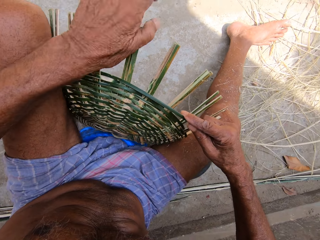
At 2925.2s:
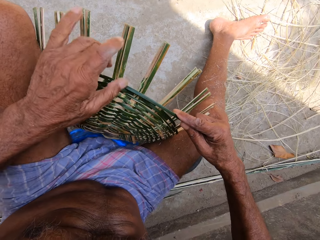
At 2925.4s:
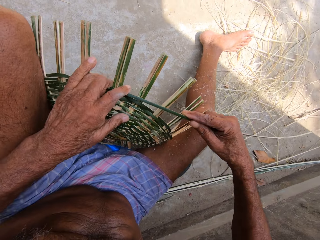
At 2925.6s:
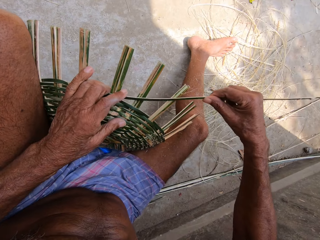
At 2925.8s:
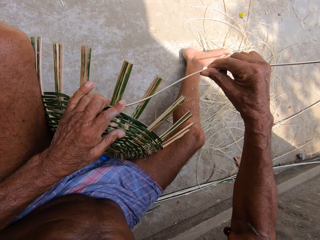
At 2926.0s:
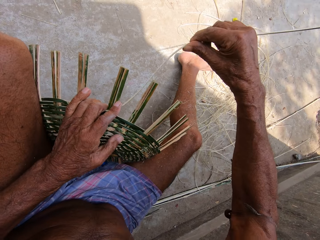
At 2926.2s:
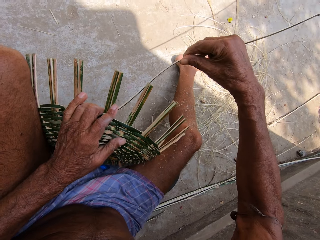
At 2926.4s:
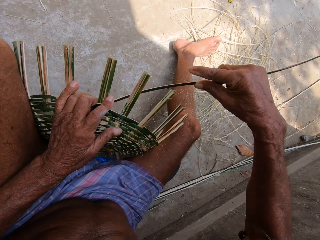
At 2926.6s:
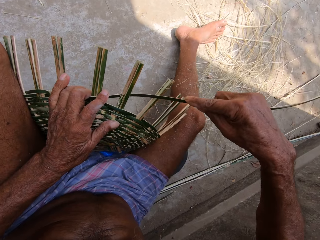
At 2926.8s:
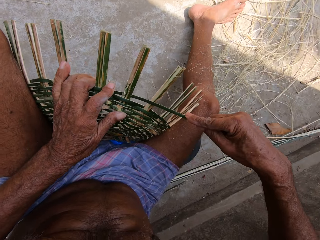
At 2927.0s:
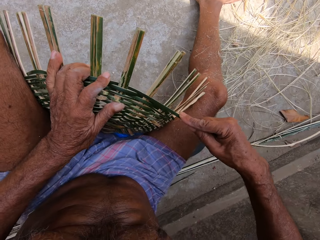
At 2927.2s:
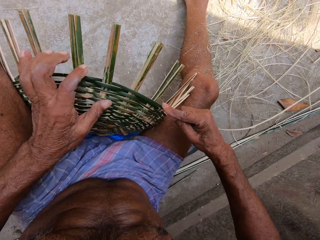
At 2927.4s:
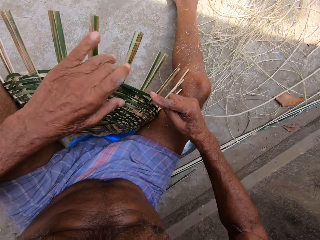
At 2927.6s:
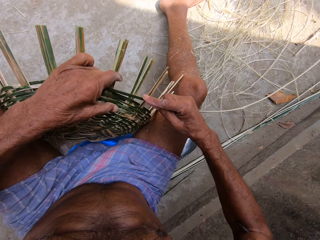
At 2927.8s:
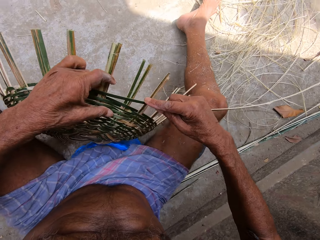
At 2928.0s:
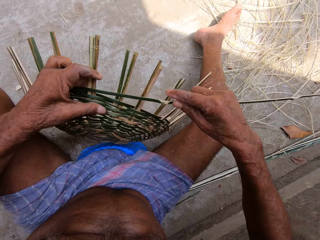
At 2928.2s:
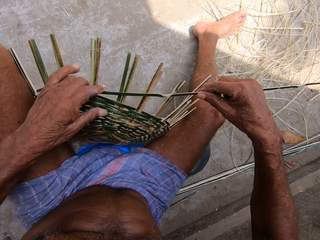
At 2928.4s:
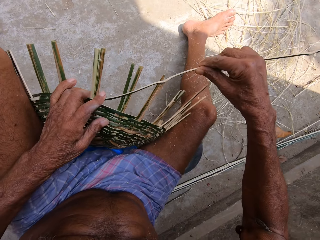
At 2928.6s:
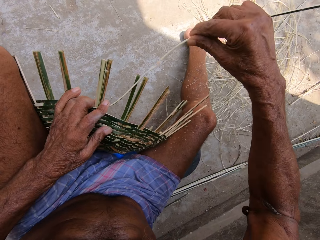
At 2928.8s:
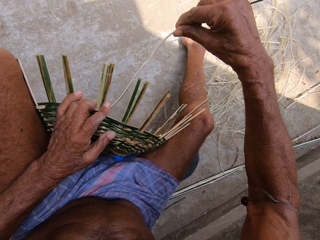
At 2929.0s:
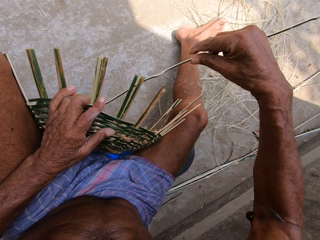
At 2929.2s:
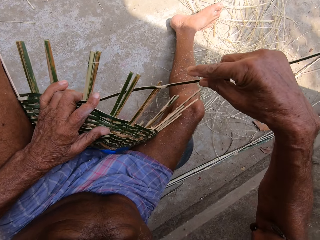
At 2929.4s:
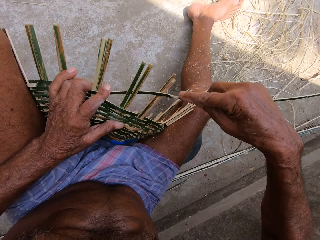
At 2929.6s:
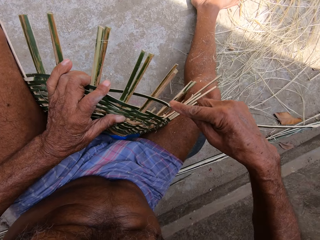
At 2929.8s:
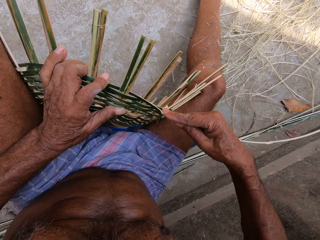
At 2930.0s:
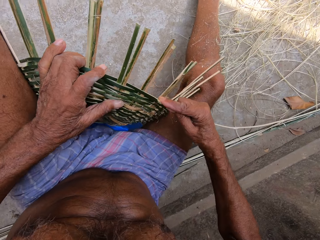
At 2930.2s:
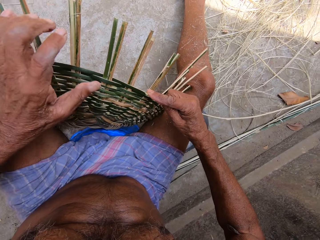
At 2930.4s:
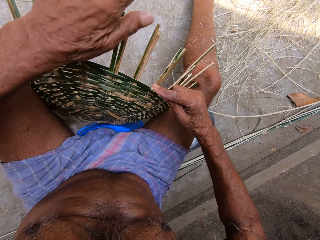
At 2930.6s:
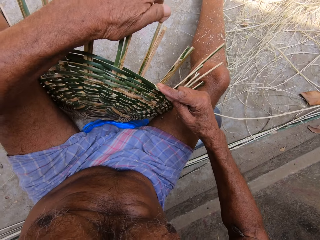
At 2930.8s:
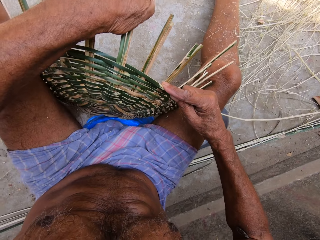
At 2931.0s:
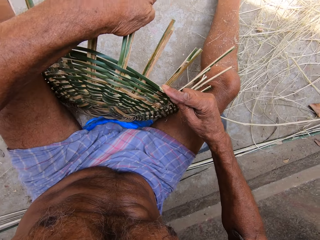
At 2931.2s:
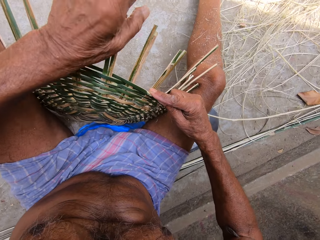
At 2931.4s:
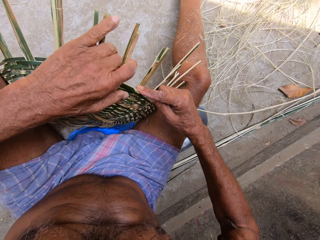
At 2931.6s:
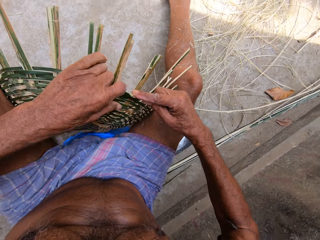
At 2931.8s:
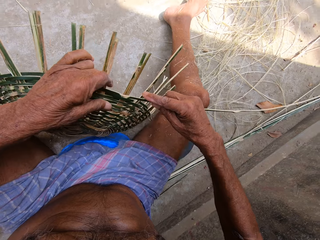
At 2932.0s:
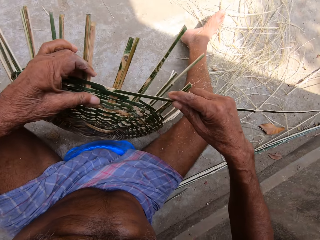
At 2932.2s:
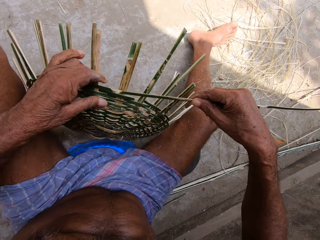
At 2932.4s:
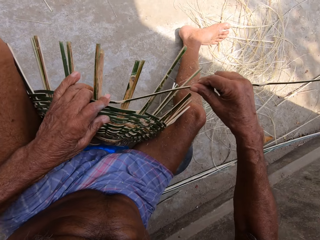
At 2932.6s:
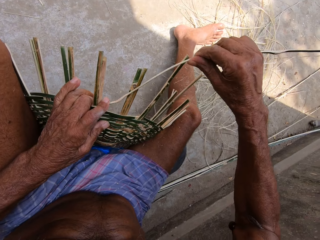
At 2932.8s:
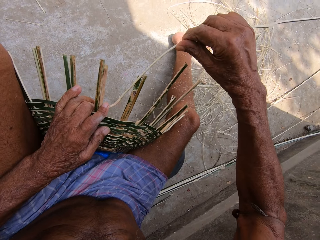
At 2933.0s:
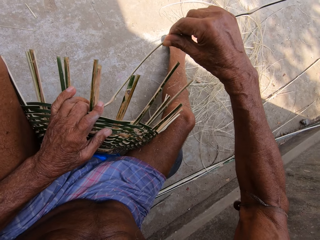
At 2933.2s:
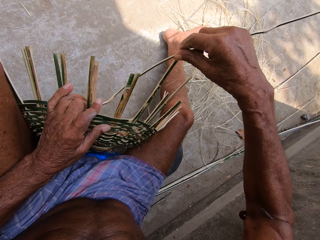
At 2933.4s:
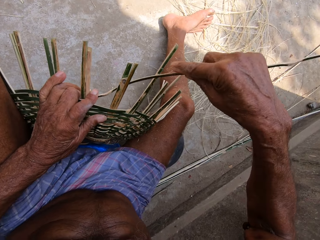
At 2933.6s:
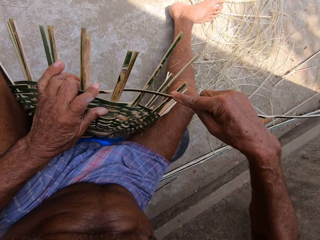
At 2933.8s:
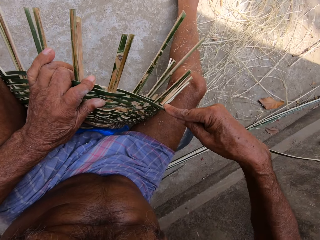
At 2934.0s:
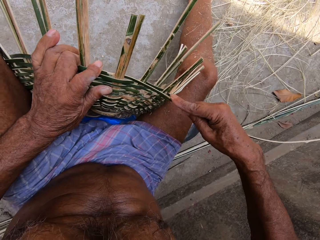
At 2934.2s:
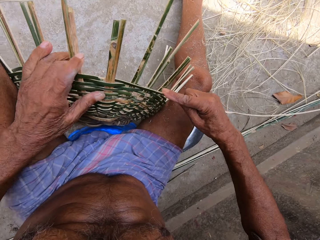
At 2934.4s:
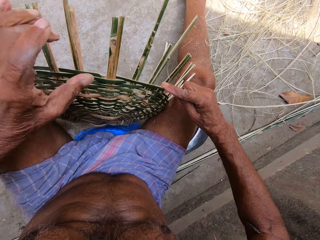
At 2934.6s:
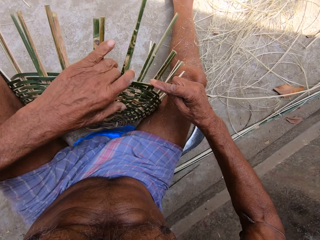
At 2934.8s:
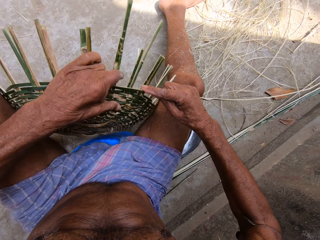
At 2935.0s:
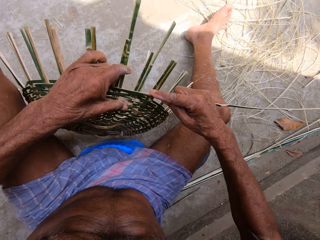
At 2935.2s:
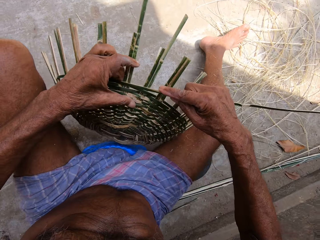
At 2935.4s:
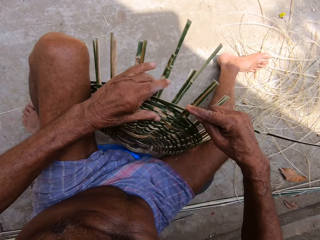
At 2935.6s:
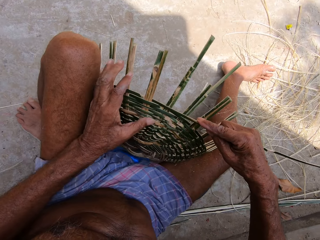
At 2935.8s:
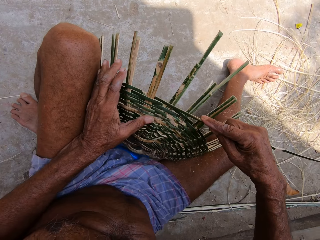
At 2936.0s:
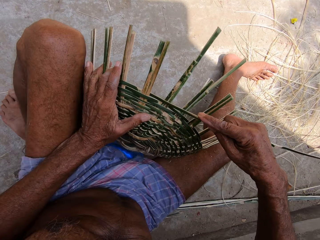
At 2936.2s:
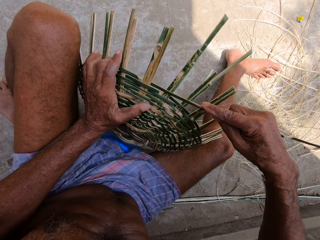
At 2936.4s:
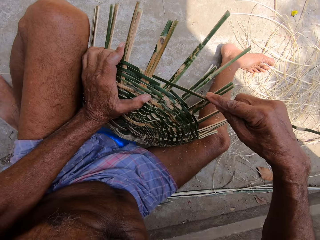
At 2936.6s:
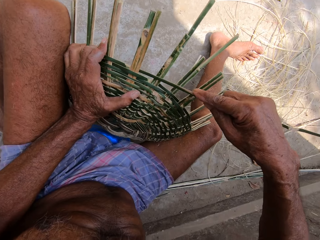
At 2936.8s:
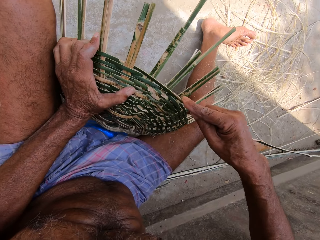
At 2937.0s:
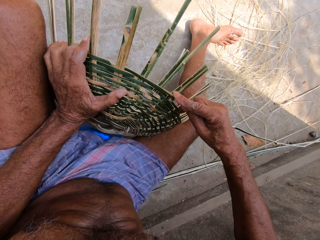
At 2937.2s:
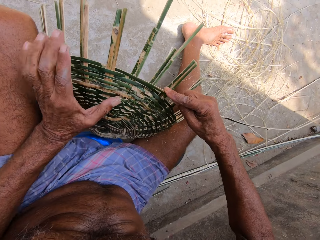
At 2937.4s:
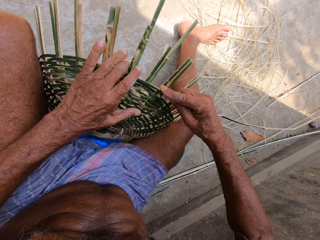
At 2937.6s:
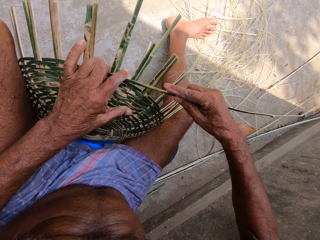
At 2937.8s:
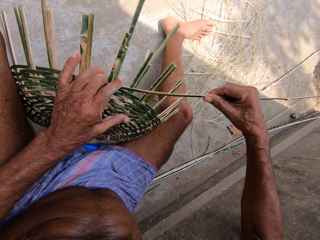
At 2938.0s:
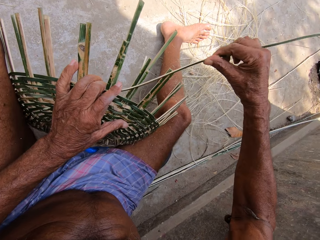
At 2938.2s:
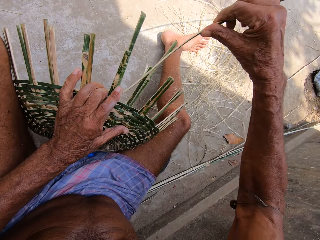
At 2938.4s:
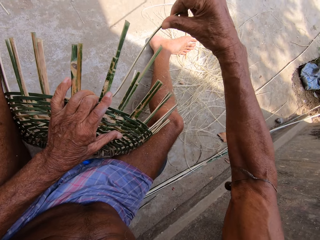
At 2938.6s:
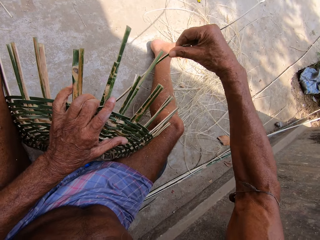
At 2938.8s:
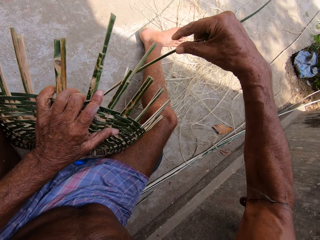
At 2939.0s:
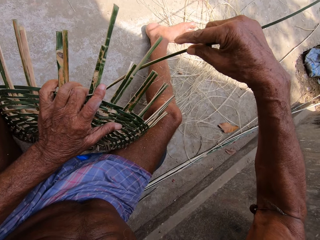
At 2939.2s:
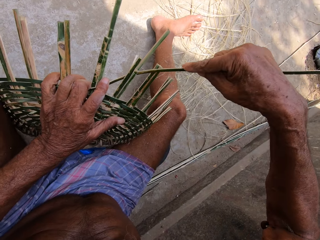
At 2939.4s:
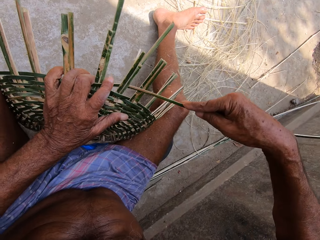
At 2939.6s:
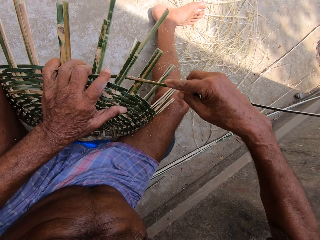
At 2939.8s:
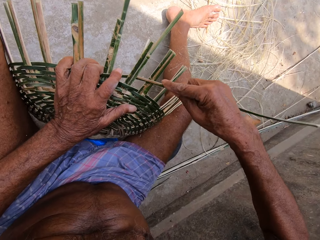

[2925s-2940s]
The camera wearer weaves the basket with the bamboo strip in both hands. He turns the basket with his left hand. He weaves the basket with the bamboo strip in both hands. He bends bamboo strips of the basket with his left hand. He turns the basket with his left hand. He weaves the basket with the bamboo strip in both hands. He turns the basket with his left hand. He adjusts the basket between his laps with his left hand. He weaves the basket with the bamboo strip in both hands.

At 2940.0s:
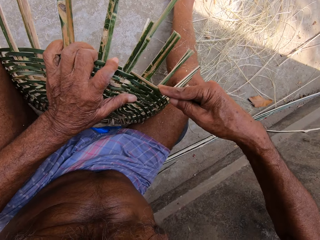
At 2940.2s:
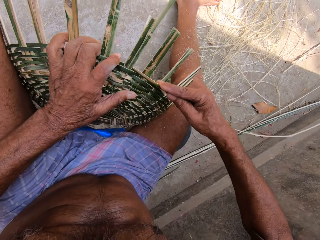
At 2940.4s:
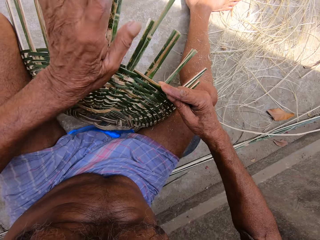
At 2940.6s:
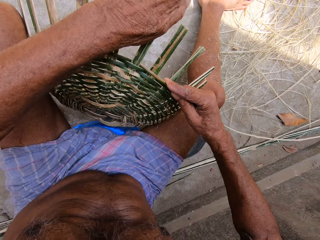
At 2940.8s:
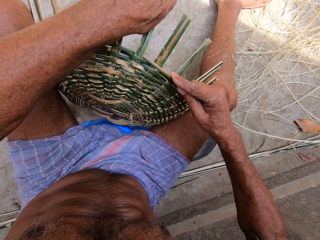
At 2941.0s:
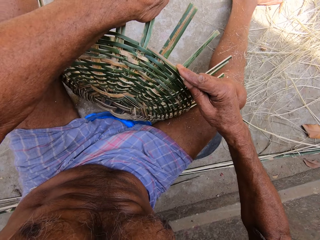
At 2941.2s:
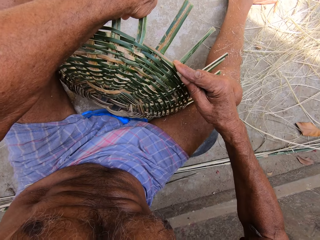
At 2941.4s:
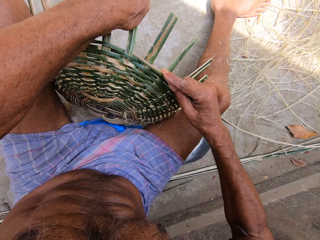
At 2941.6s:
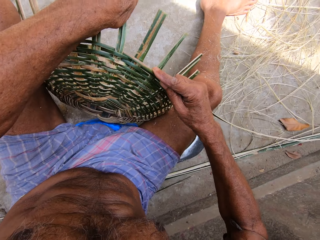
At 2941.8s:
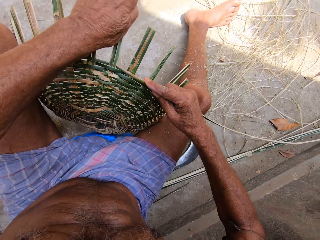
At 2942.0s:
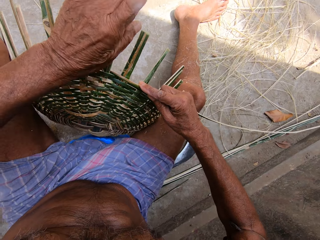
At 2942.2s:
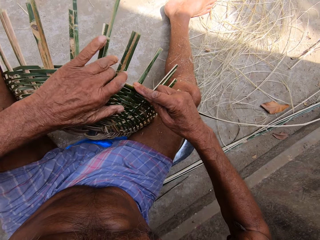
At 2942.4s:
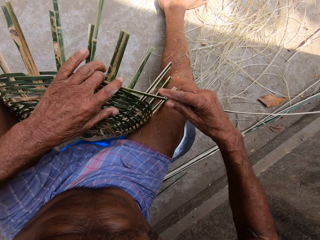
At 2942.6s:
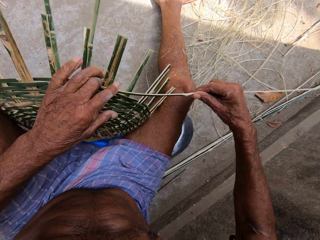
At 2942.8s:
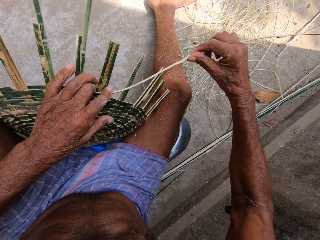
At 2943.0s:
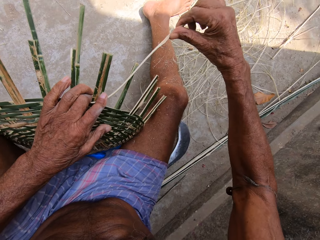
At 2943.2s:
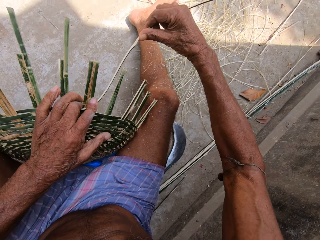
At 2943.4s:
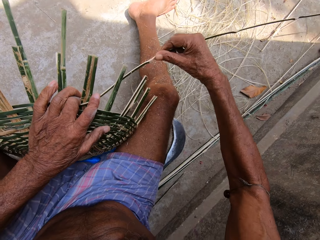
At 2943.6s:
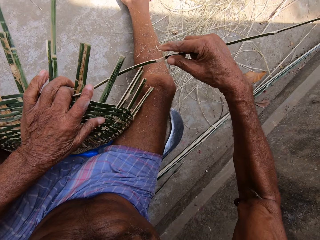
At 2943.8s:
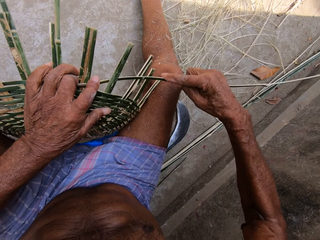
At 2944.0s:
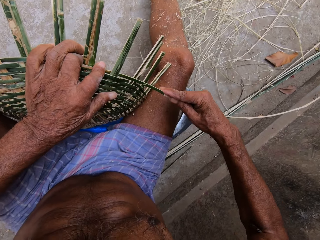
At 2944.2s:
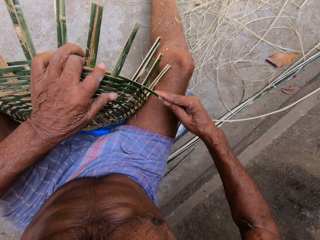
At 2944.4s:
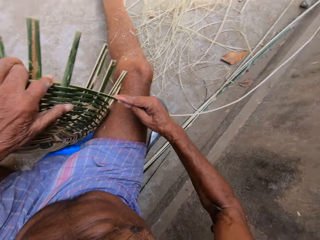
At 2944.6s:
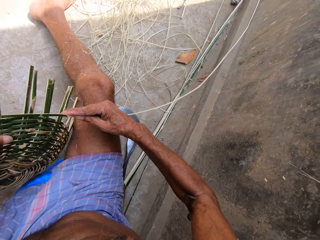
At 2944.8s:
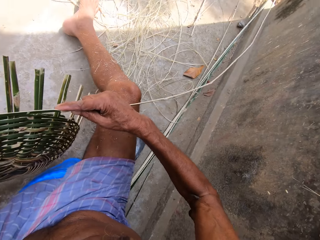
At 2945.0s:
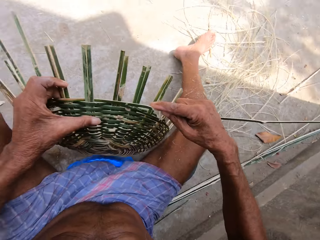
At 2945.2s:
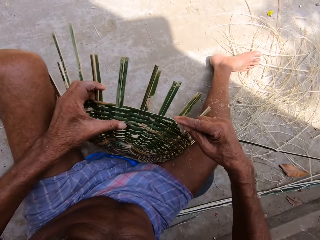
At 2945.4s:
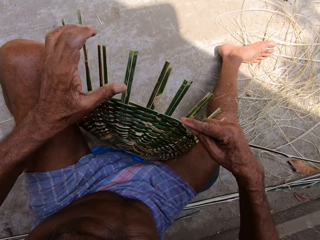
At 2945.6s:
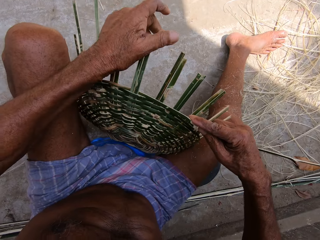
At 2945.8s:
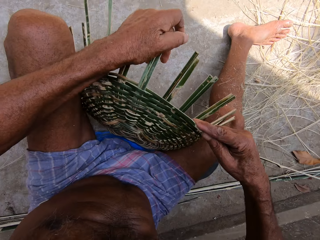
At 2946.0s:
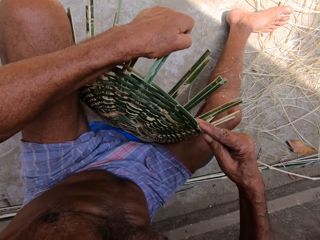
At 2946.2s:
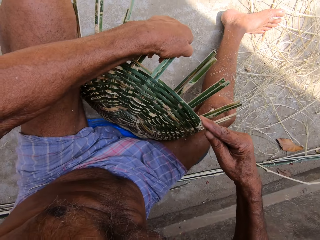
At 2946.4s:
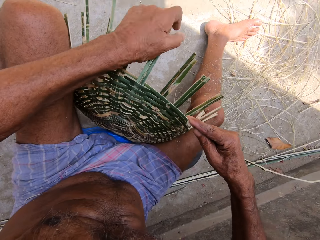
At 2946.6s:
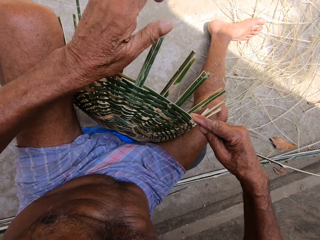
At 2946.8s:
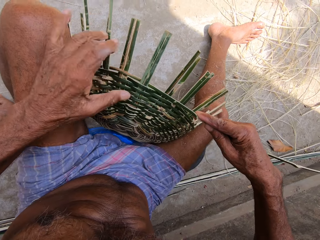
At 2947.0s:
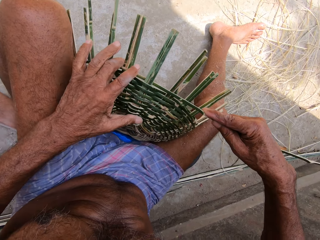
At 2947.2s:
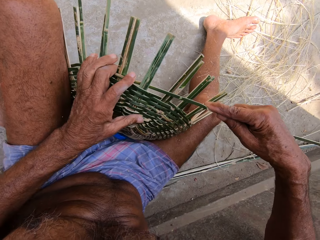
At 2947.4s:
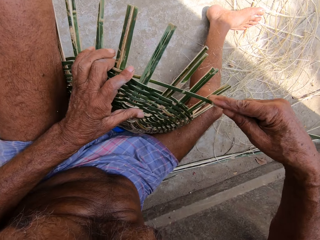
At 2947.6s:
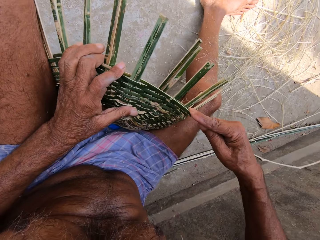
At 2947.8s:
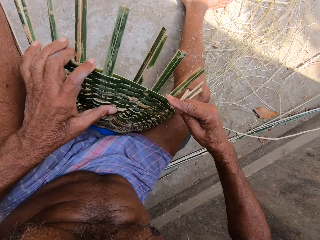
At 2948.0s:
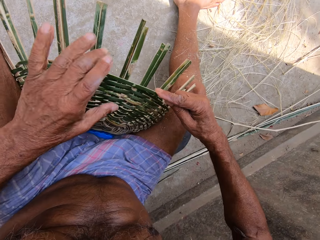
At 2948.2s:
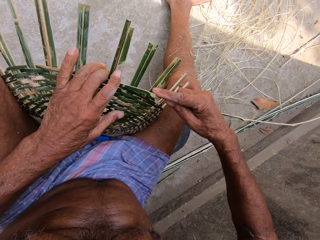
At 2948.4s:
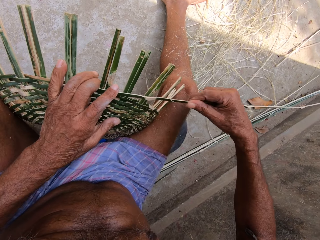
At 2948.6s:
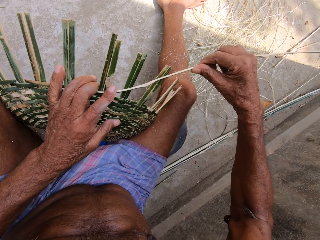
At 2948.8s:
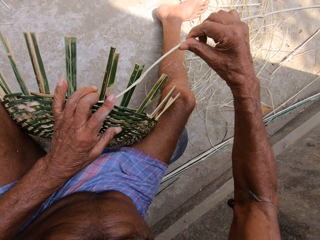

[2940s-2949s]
The camera wearer bends bamboo strips of the basket with his left hand. He weaves the basket with the bamboo strip in both hands. He turns the basket with his left hand. He bends bamboo strips of the basket with his left hand. He adjusts the basket weaves. He weaves the basket with the bamboo strip in both hands.
